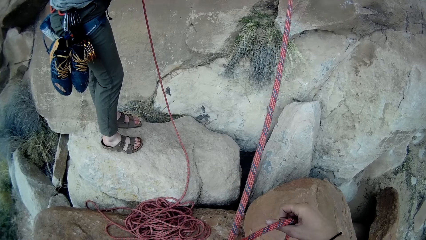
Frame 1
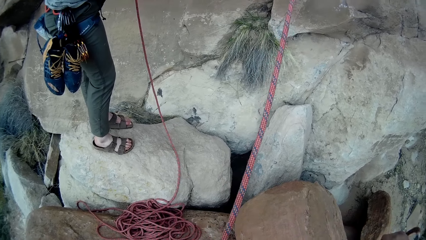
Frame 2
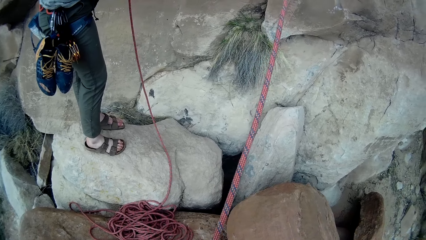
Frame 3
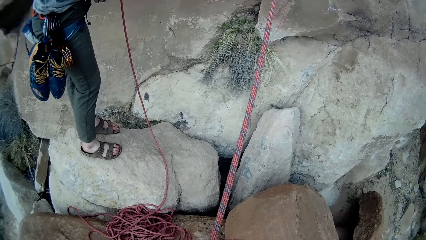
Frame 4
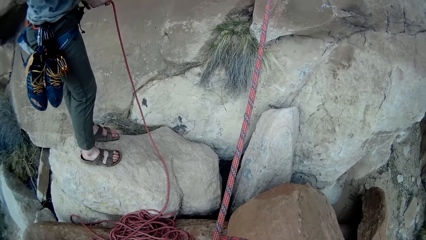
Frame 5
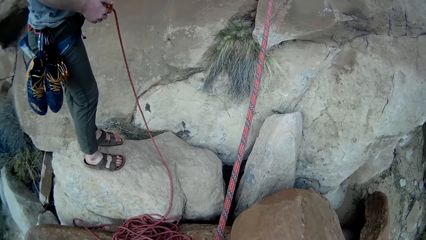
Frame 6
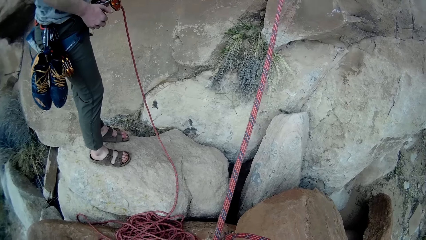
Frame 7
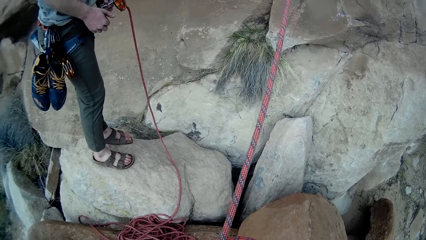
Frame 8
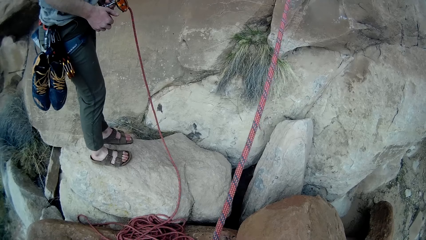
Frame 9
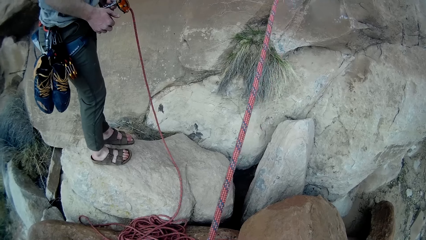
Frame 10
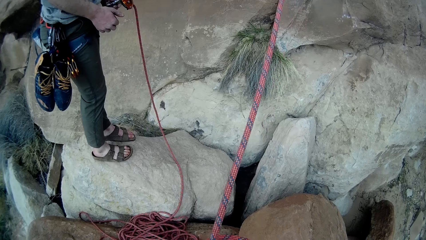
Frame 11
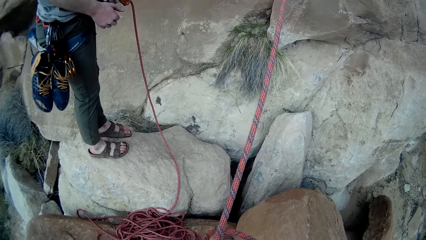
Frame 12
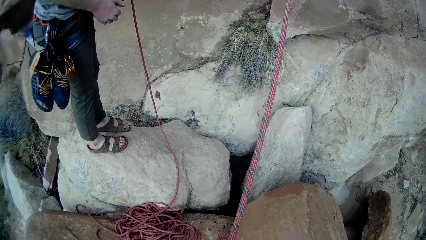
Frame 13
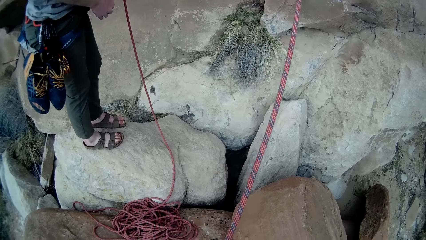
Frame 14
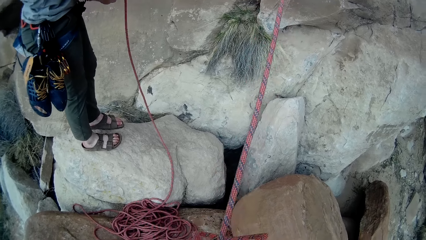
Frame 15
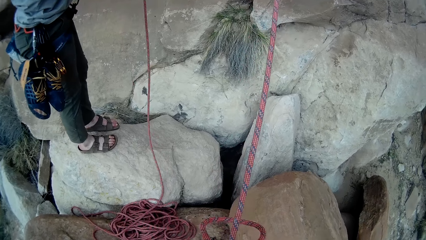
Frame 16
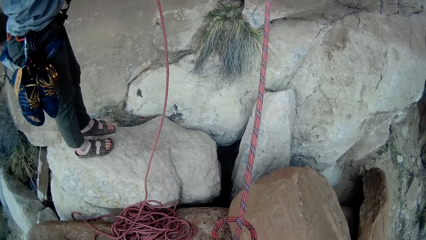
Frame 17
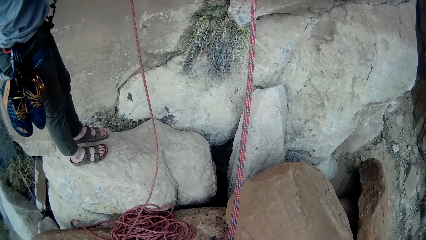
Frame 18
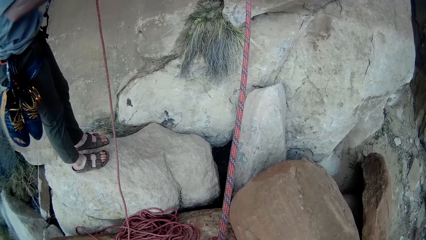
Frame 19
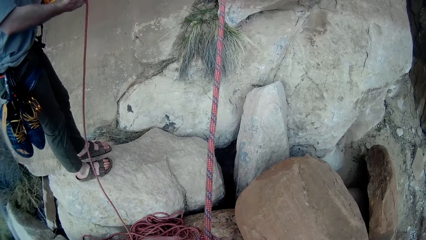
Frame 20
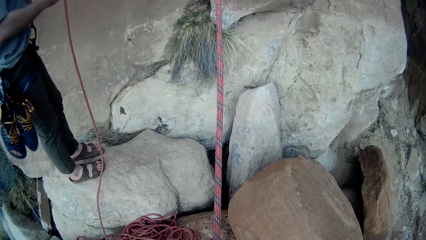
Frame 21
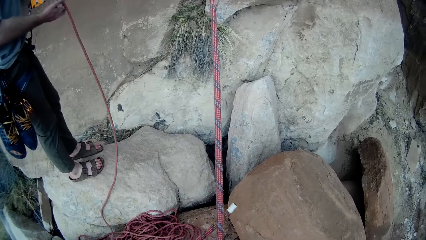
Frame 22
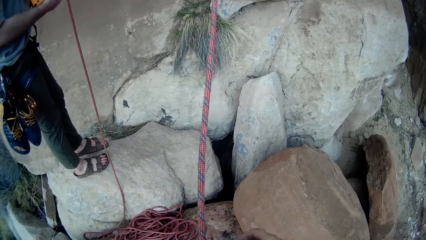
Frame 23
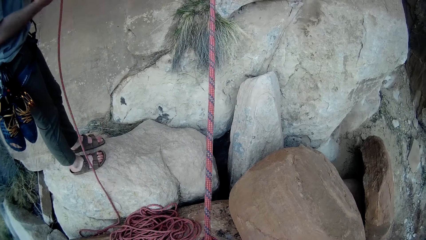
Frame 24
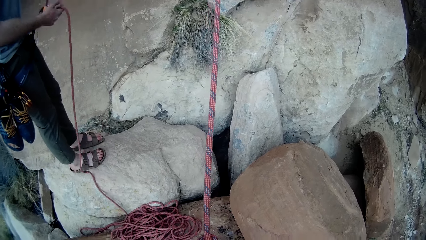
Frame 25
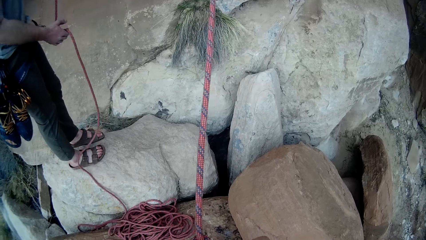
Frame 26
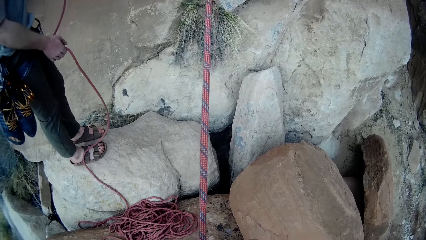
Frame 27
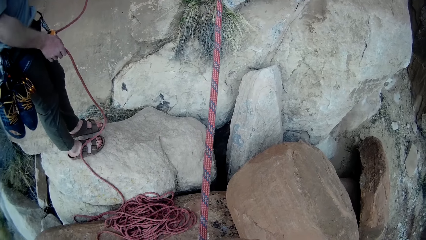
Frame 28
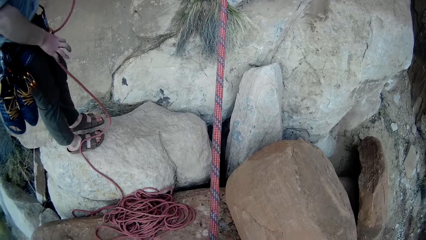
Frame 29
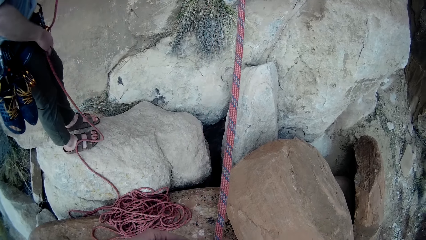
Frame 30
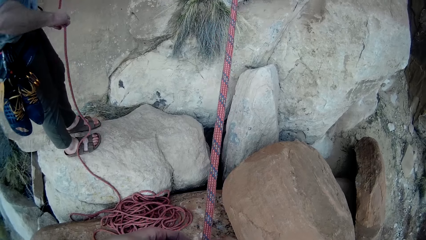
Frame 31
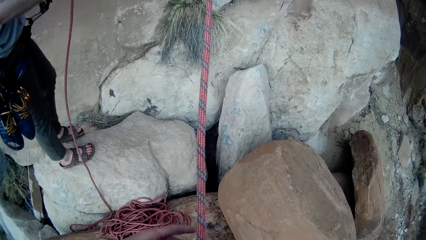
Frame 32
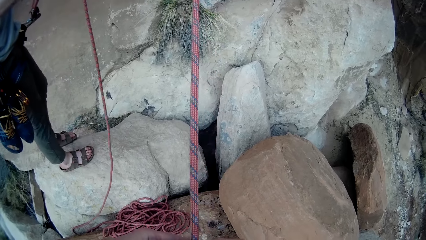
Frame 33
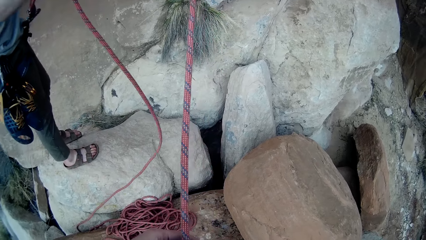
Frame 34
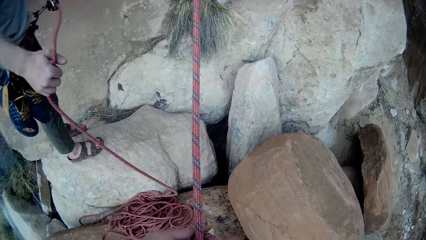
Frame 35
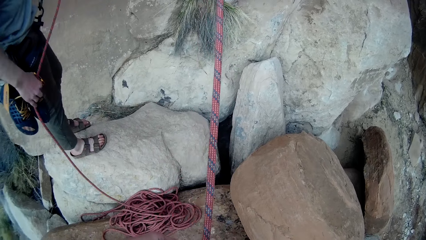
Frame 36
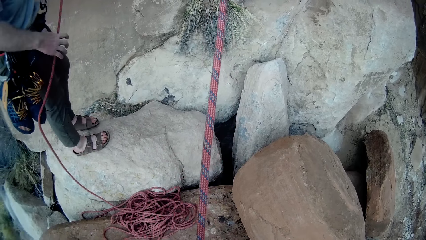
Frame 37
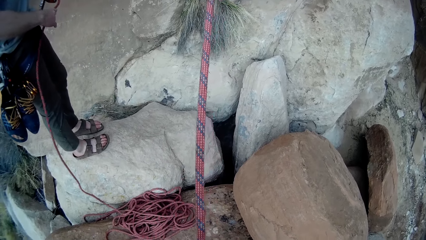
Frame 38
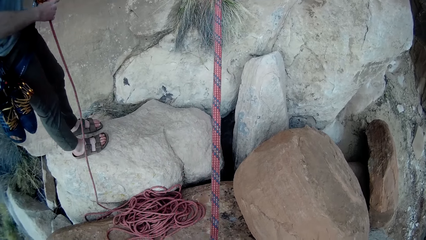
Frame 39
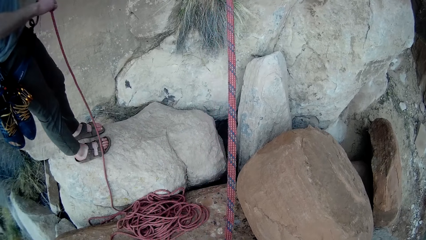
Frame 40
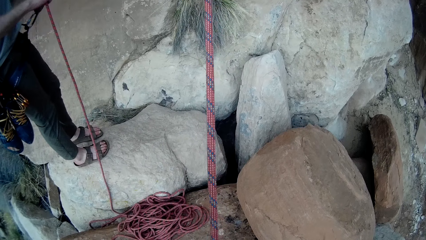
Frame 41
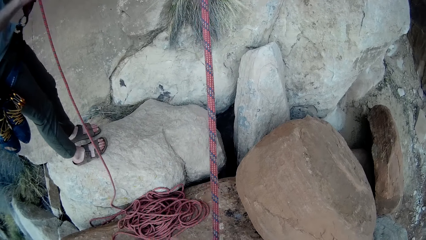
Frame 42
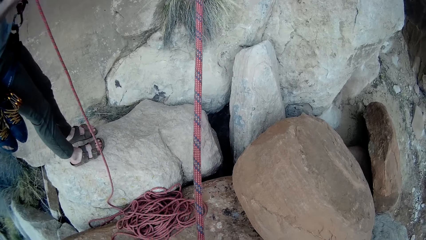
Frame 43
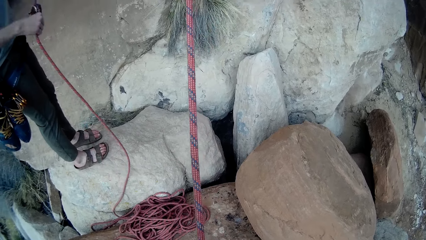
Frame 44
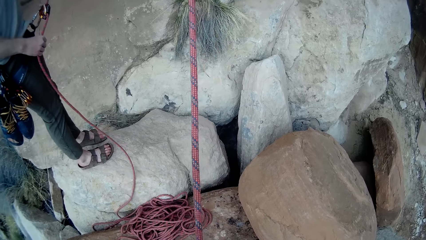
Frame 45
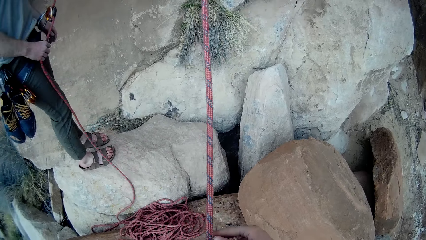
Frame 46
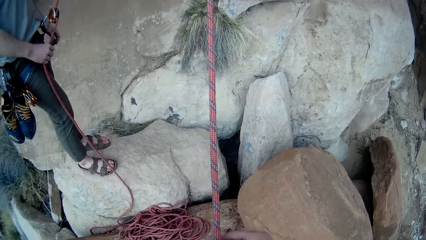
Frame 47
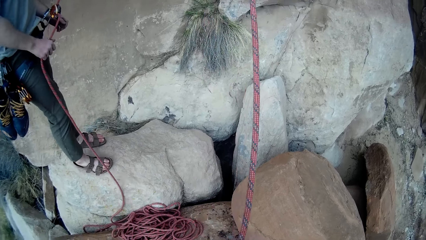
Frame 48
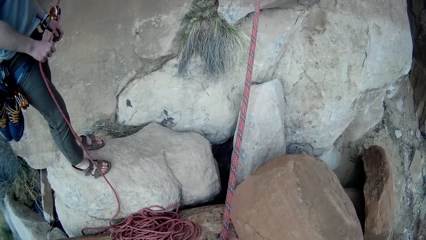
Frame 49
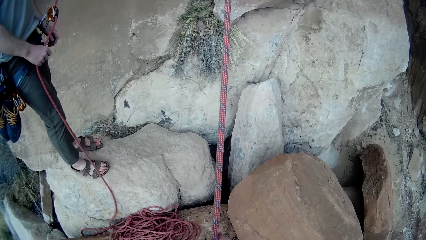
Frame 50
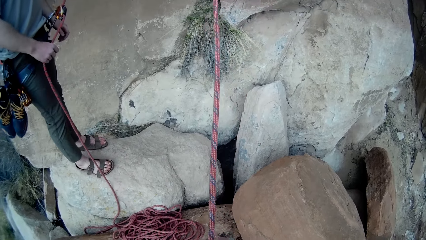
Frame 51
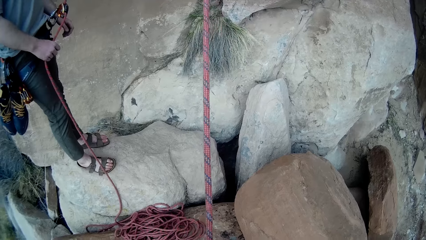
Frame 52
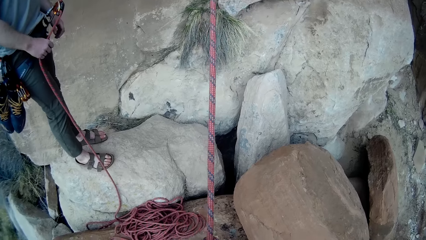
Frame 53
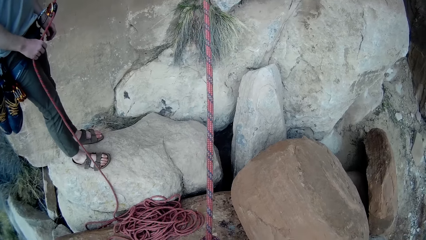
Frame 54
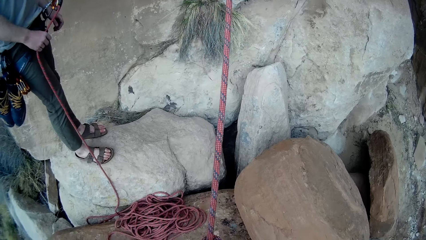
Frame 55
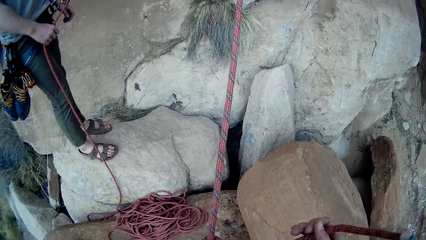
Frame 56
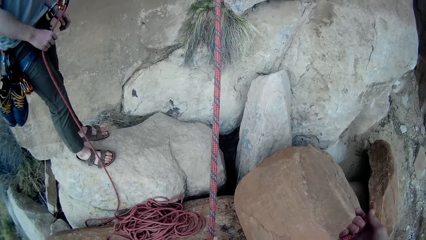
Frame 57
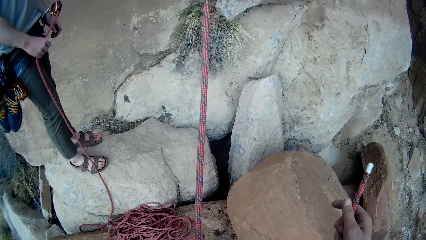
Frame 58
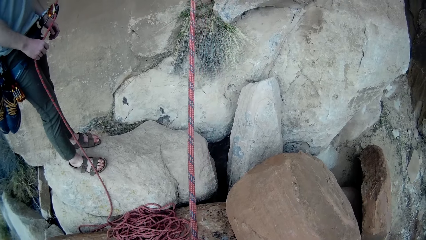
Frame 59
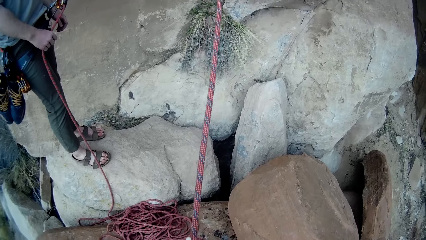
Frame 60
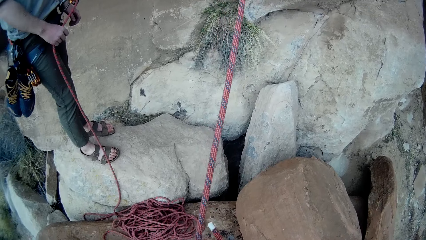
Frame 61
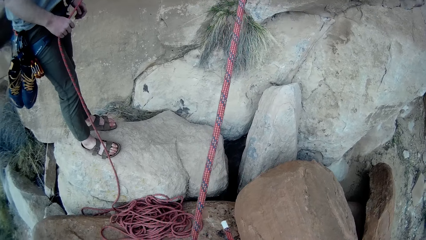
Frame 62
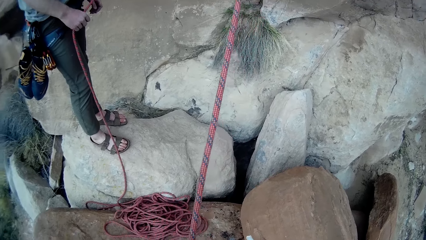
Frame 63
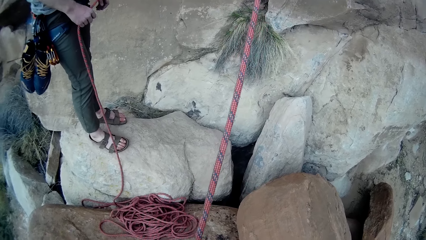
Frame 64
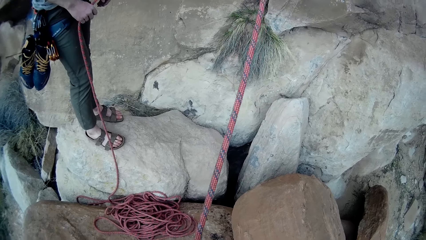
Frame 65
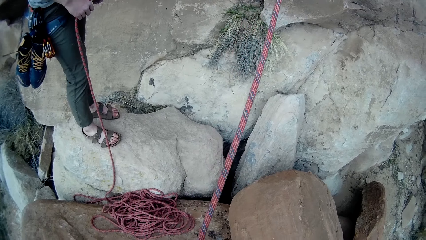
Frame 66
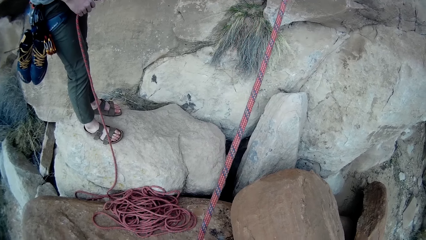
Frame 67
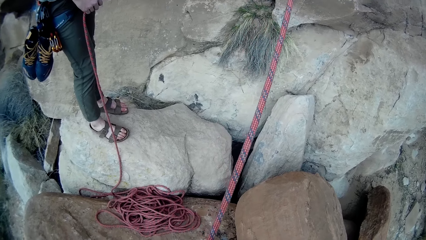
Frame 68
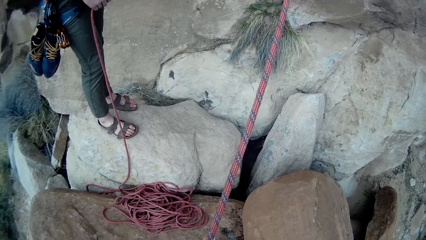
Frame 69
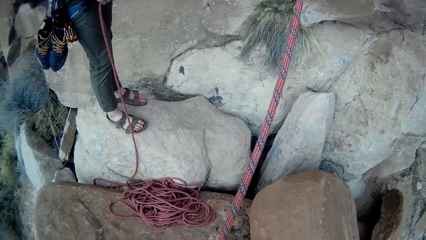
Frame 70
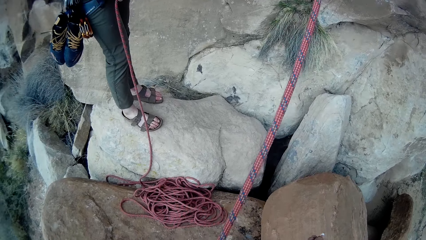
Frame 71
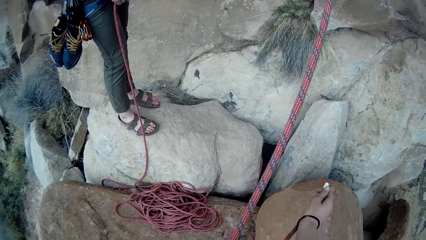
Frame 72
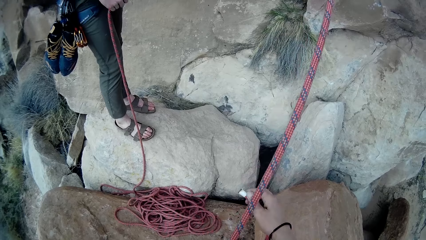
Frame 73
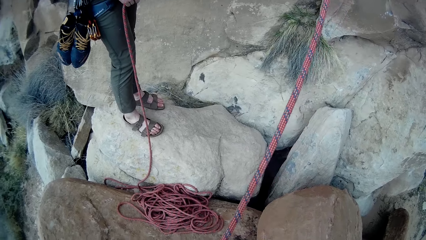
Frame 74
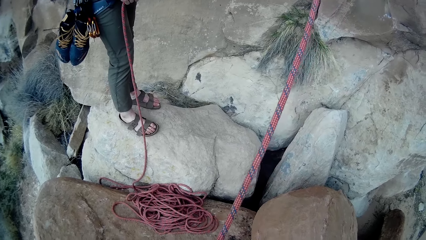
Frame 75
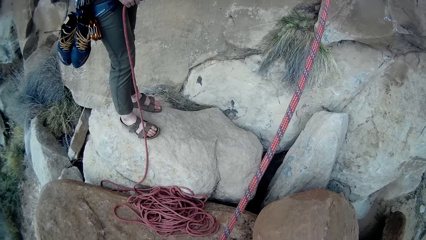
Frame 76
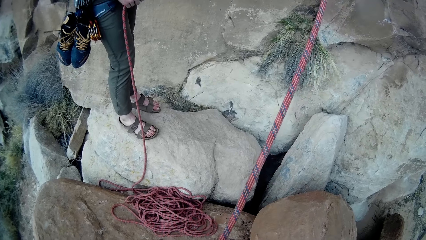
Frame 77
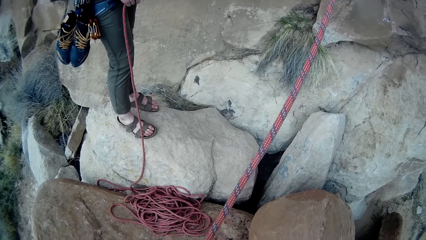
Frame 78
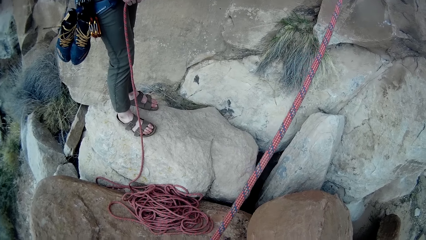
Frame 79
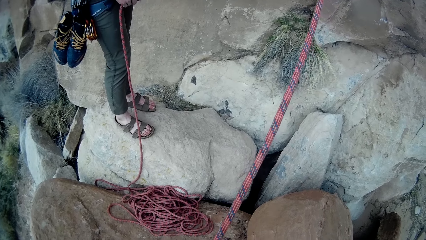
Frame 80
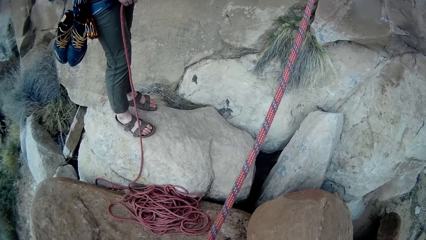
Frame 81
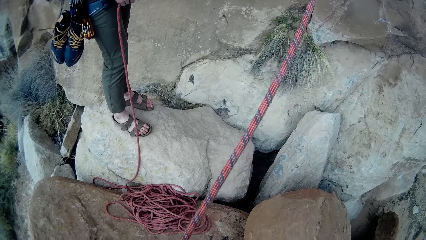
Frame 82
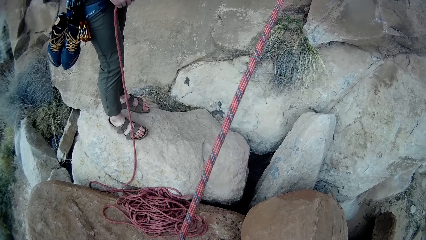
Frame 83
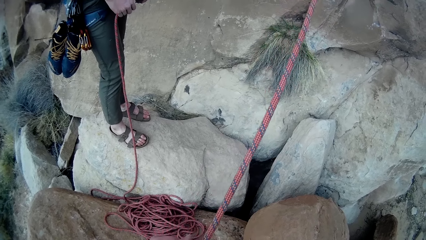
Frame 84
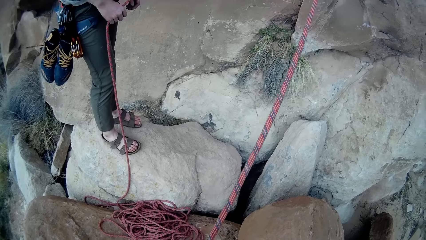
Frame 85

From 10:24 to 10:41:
A man lifts the rope. The man ties the rope on a belt on his waist. The man stands on a stone.
